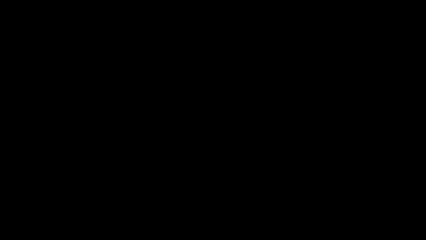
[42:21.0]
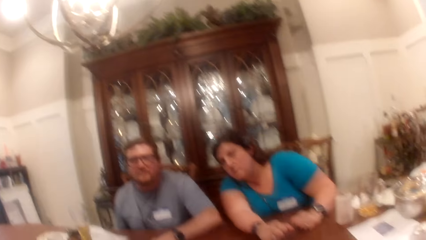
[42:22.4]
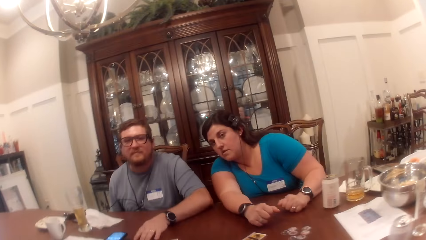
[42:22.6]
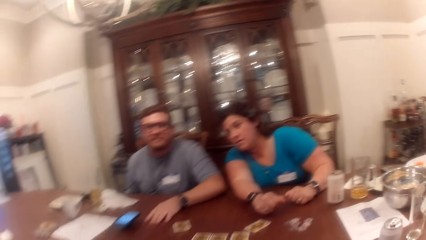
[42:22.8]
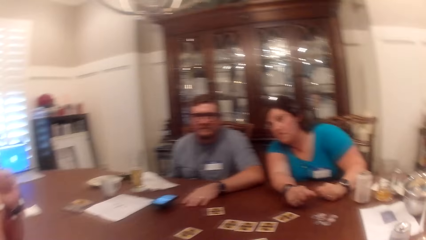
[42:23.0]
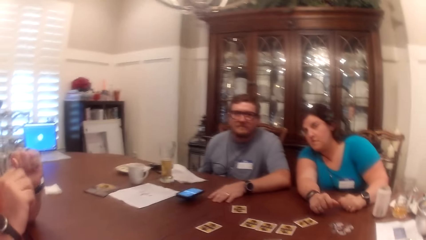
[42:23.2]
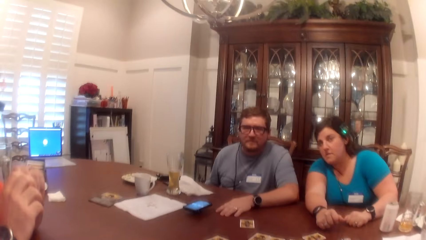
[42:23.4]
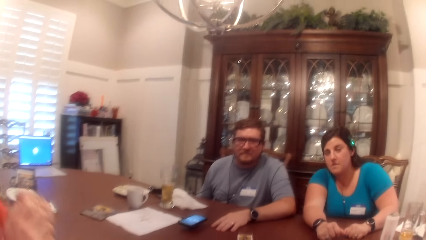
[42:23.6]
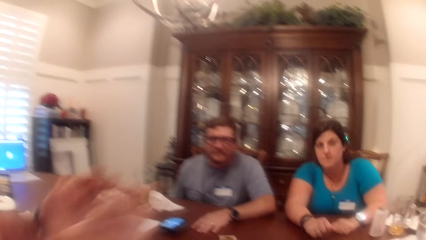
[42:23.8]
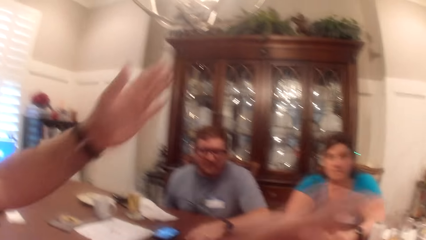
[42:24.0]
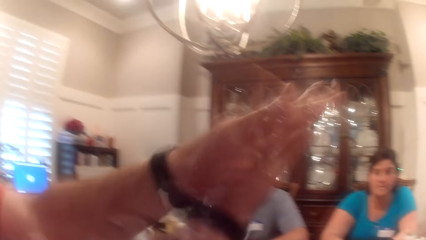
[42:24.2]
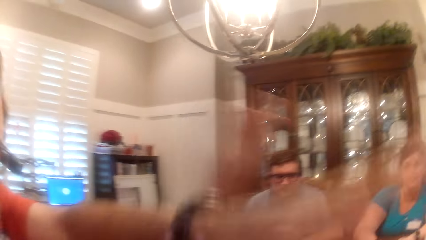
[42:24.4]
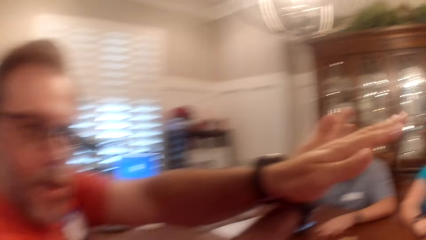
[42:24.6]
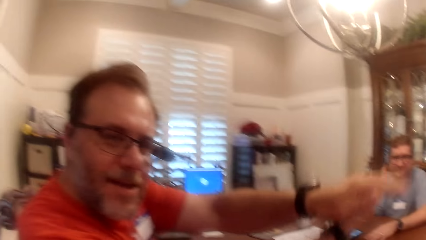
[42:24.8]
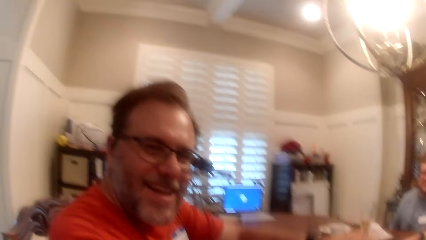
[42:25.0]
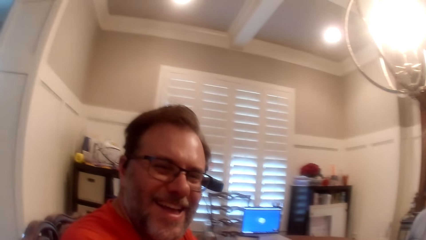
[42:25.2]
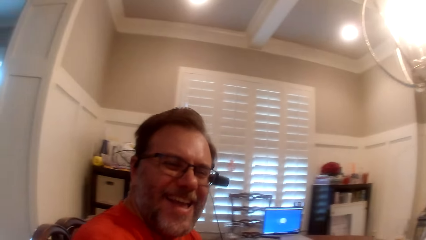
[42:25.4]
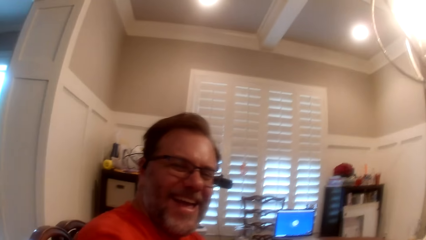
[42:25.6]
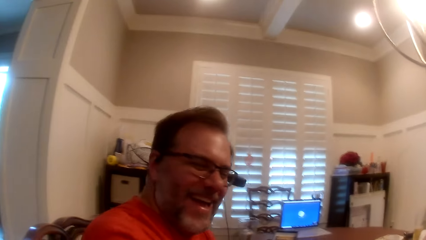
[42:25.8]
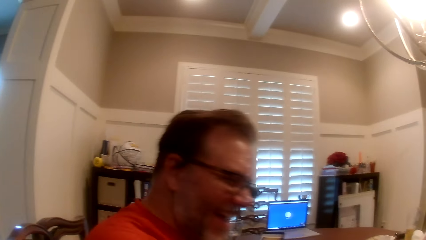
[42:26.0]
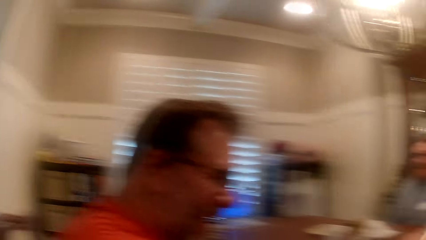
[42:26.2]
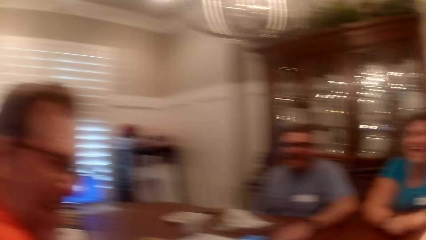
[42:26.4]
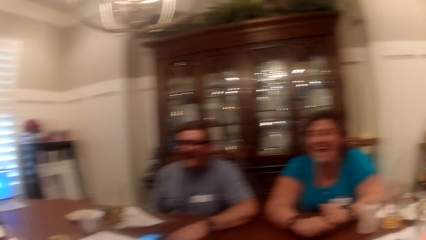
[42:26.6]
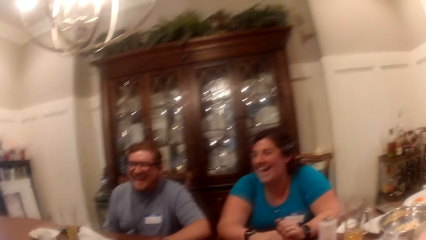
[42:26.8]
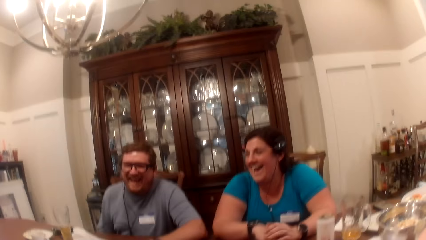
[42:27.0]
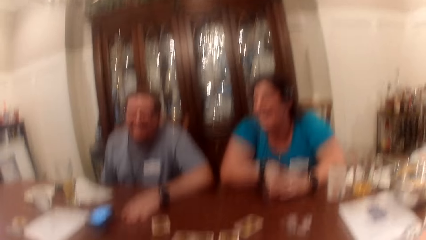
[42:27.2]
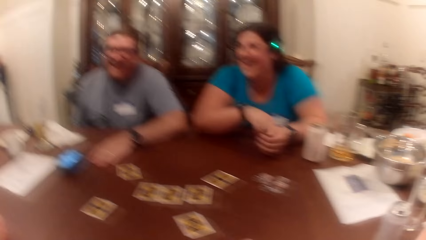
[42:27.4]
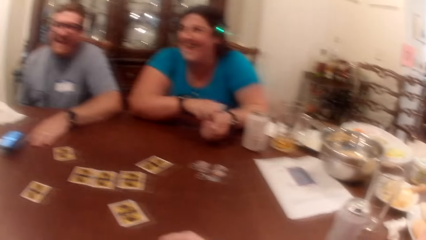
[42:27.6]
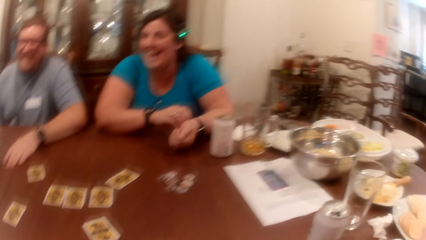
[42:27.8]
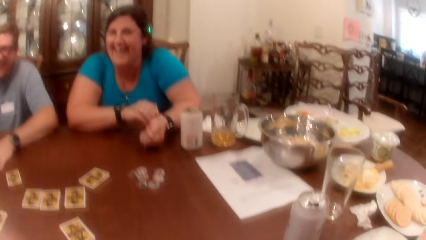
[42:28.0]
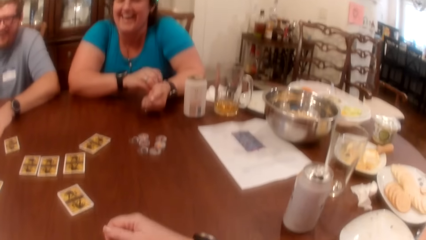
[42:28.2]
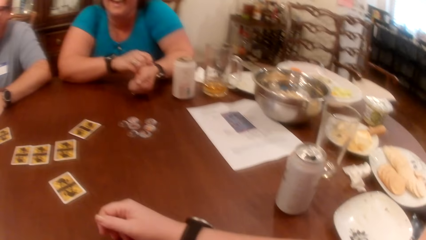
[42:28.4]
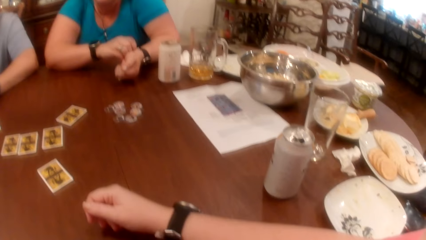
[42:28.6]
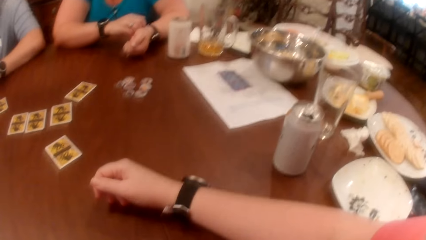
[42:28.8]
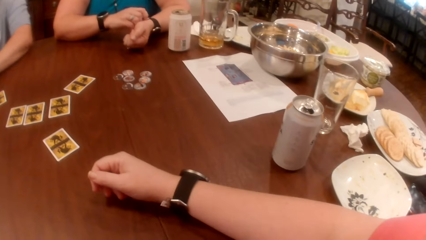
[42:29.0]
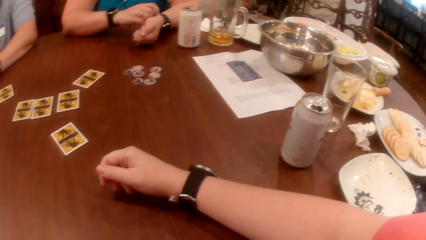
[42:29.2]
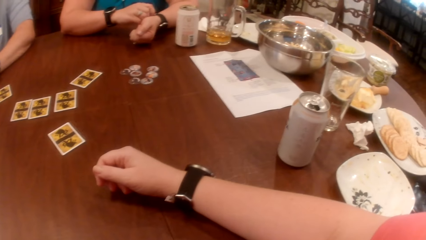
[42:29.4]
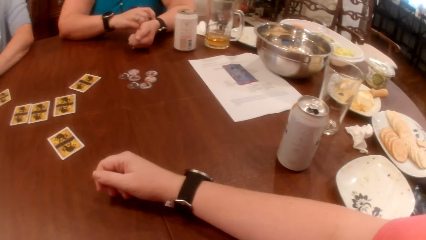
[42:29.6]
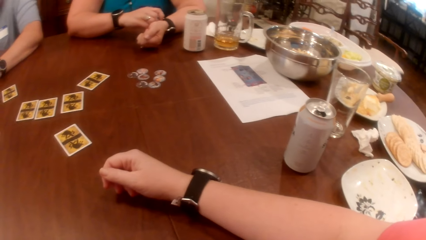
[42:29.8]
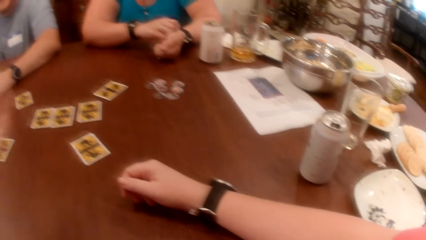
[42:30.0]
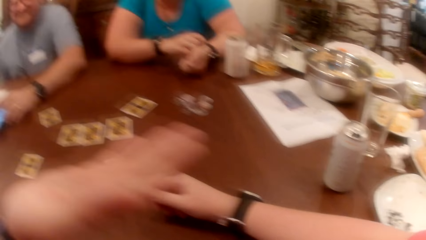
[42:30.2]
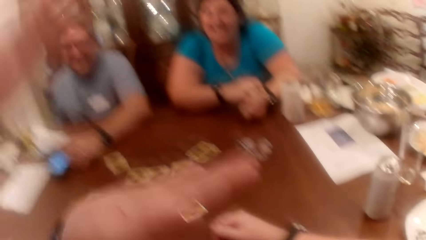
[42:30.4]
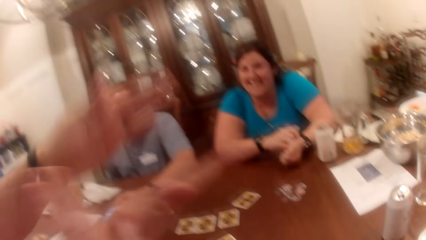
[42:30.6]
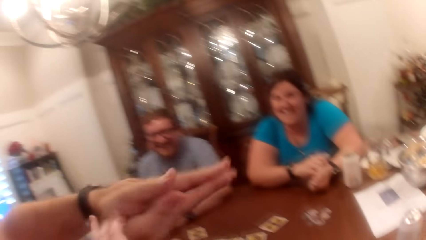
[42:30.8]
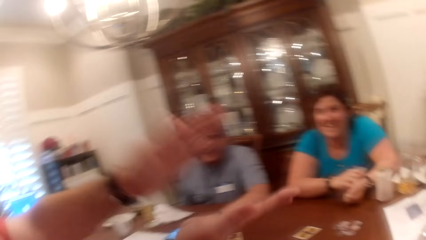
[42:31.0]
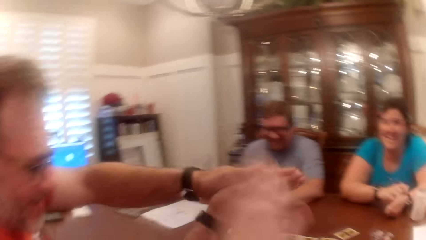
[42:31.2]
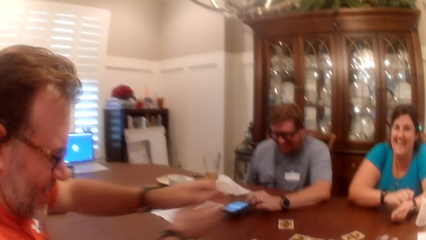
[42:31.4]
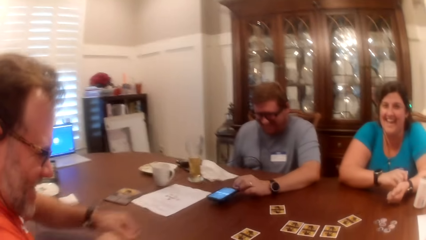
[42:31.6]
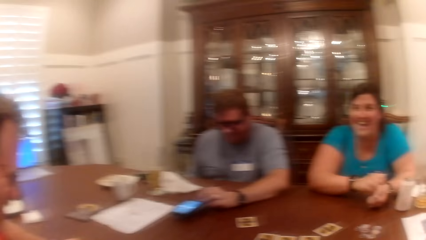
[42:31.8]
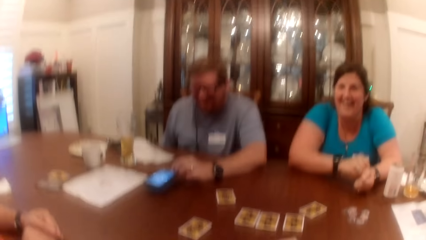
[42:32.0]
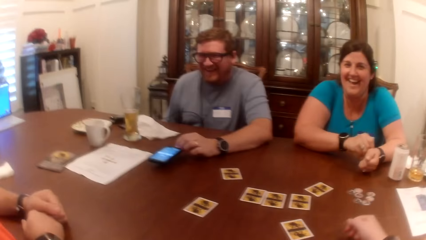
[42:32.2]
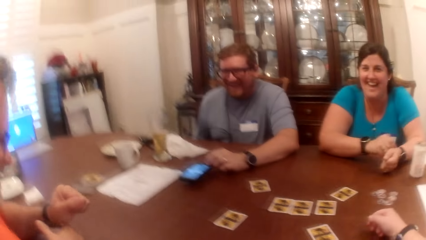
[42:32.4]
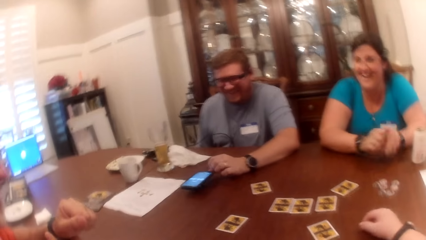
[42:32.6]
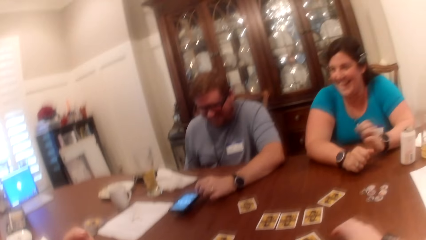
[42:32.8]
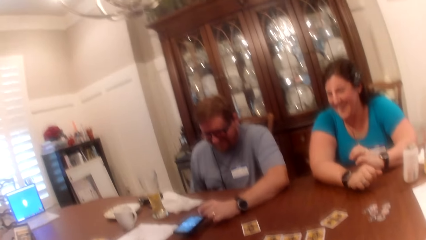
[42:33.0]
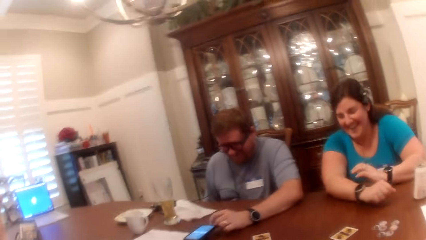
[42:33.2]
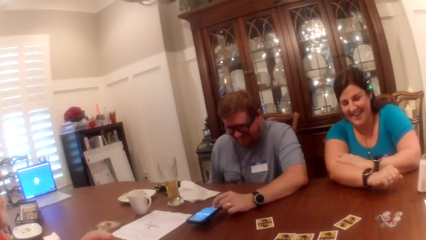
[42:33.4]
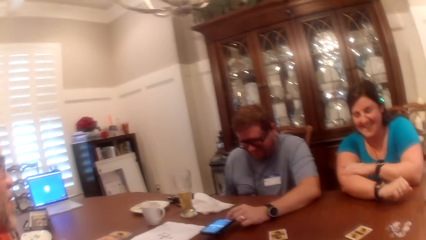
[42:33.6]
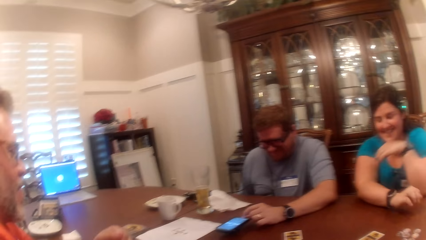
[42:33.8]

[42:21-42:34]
The camera wearer interacts with a woman, a man, and another man at the table. They look around. The other man claps his hands. The camera wearer looks at the other man. They look around. The other man claps his hands again. The camera wearer looks around.
